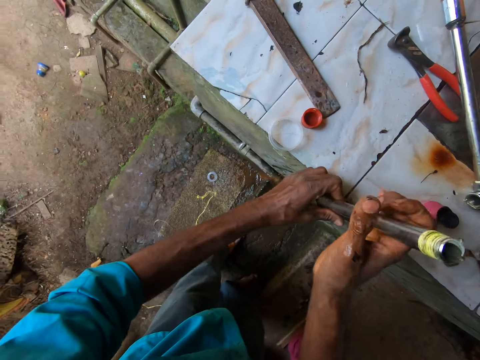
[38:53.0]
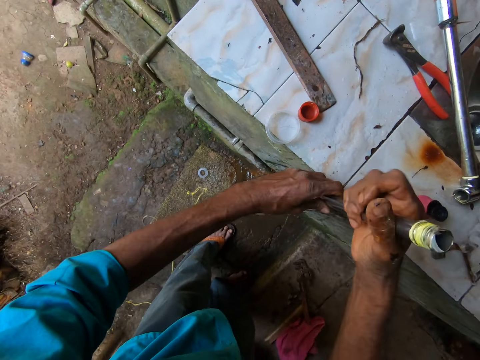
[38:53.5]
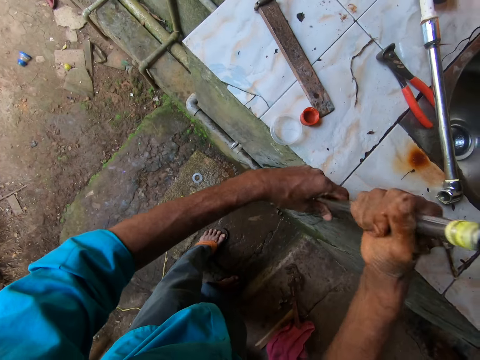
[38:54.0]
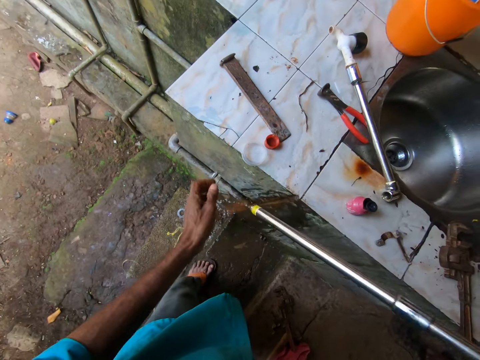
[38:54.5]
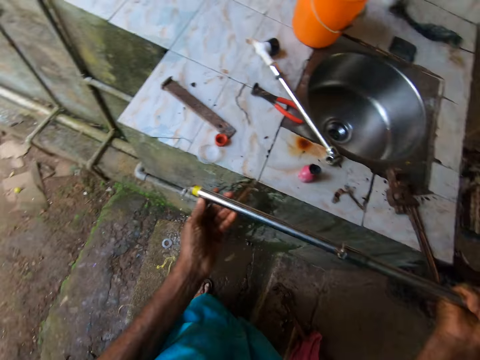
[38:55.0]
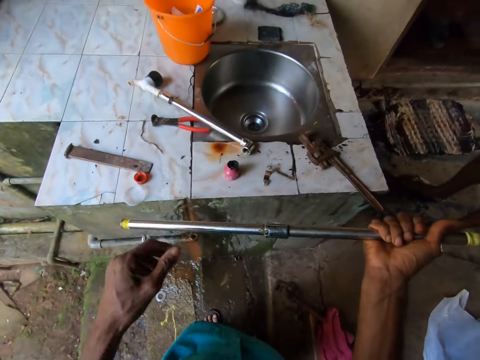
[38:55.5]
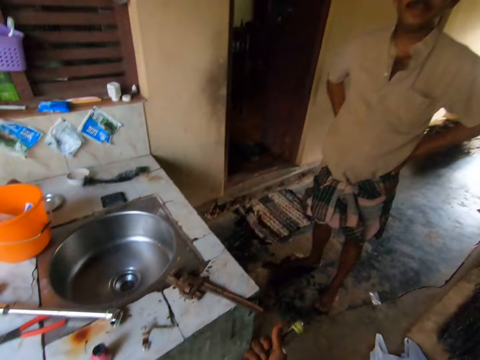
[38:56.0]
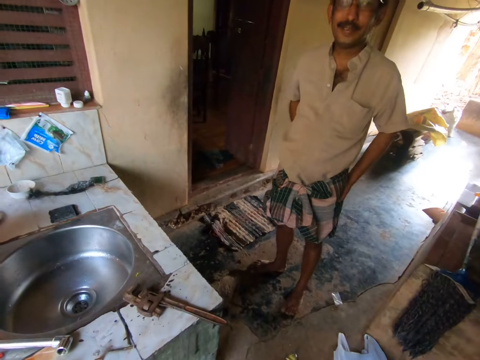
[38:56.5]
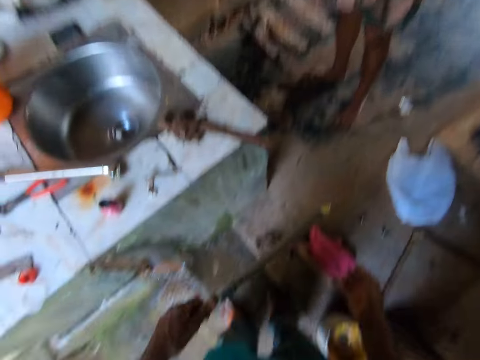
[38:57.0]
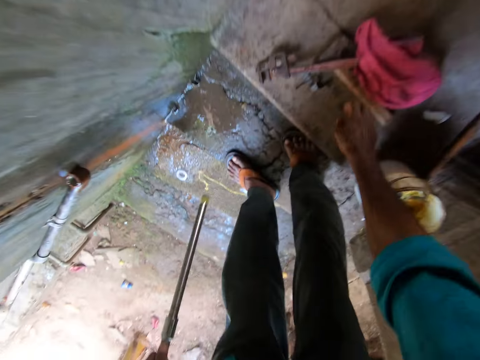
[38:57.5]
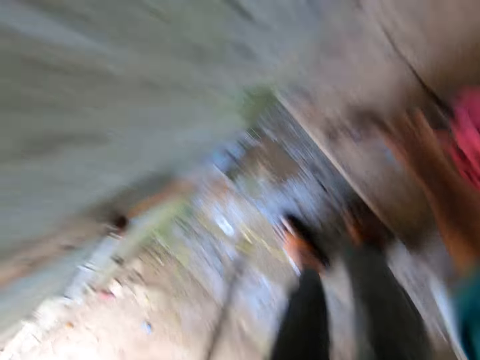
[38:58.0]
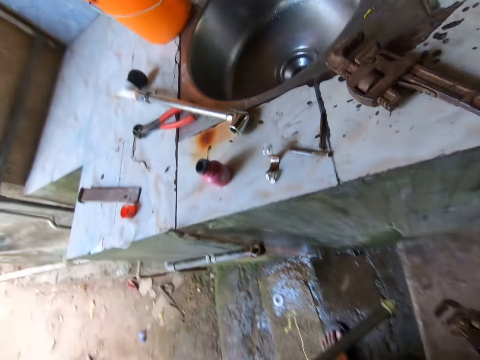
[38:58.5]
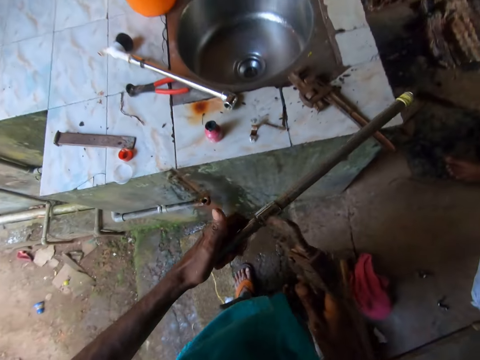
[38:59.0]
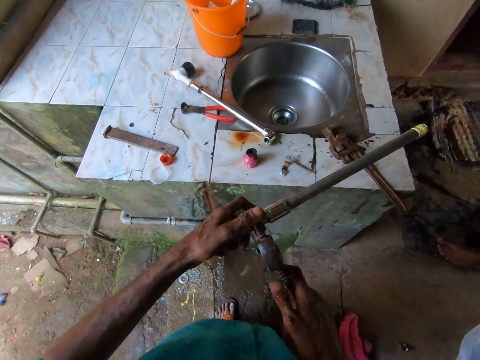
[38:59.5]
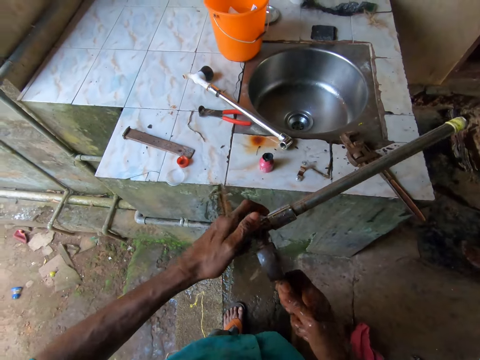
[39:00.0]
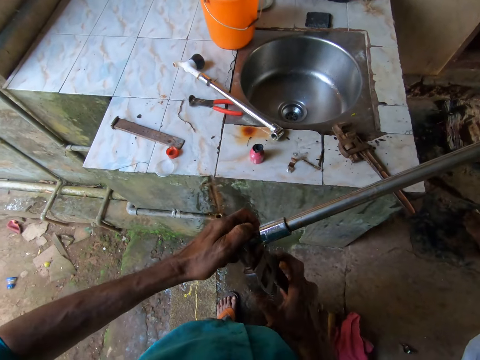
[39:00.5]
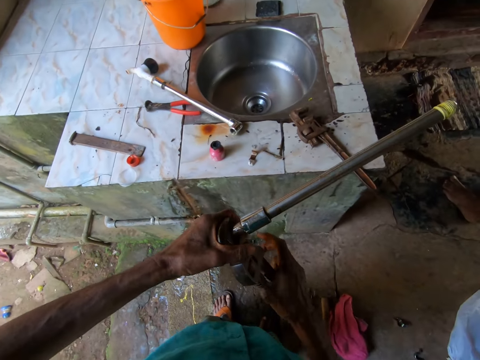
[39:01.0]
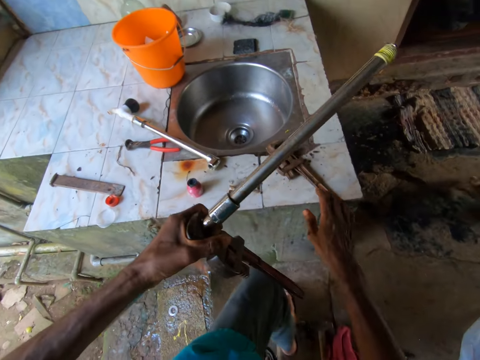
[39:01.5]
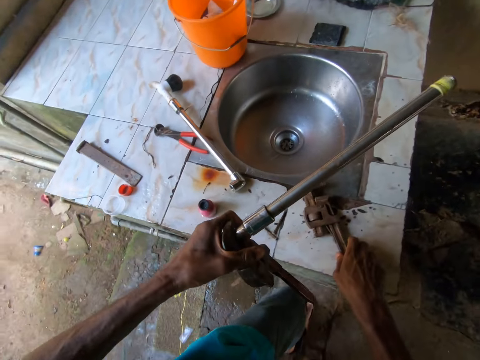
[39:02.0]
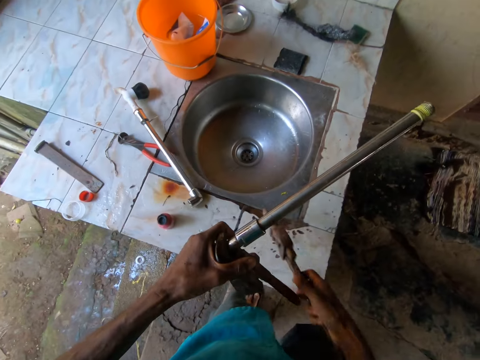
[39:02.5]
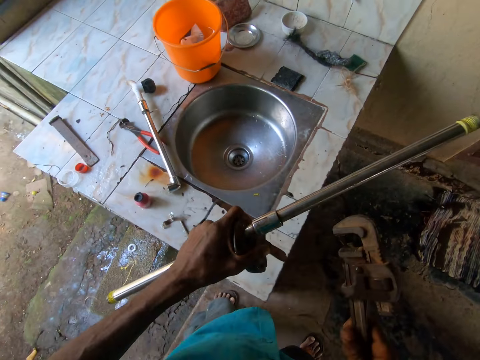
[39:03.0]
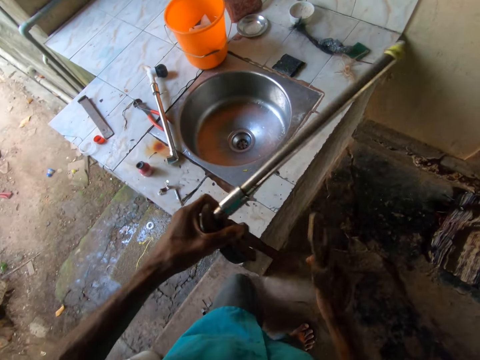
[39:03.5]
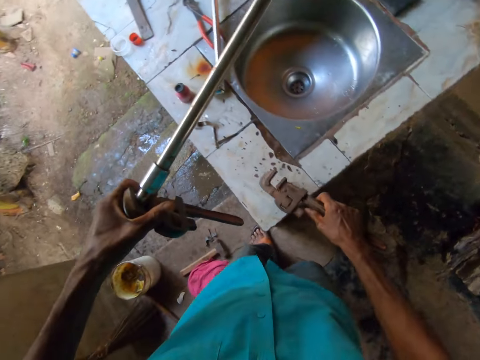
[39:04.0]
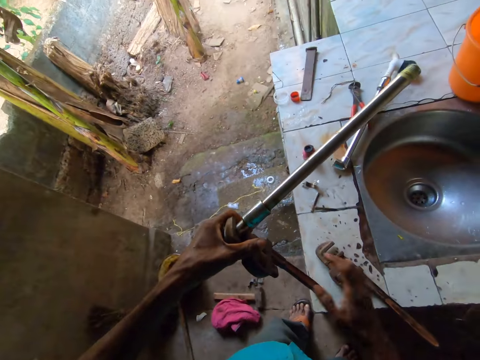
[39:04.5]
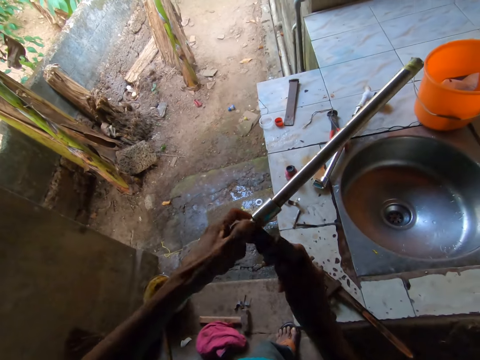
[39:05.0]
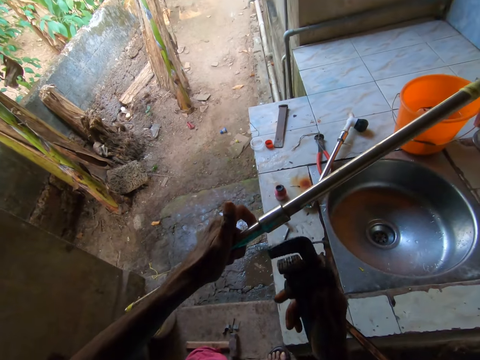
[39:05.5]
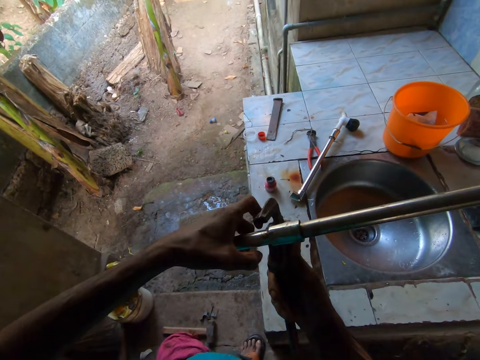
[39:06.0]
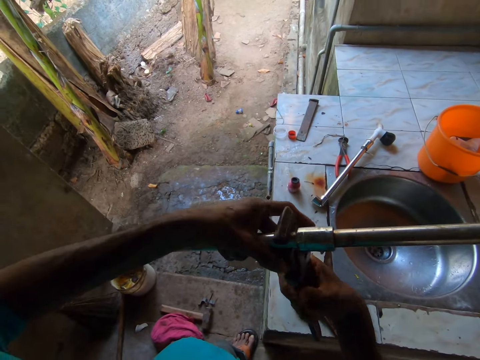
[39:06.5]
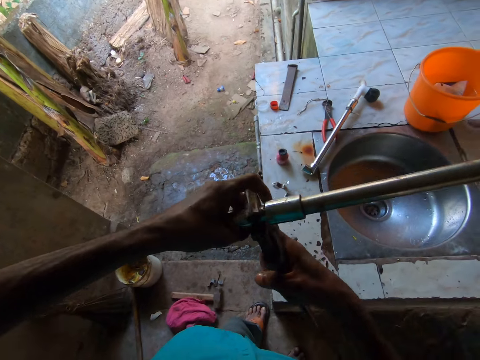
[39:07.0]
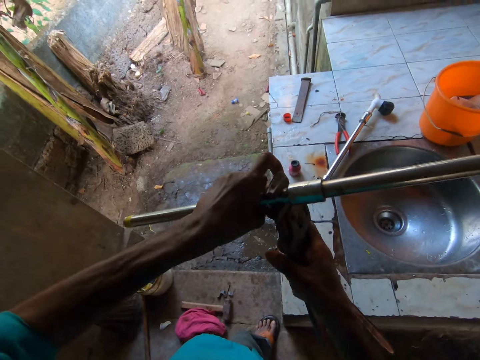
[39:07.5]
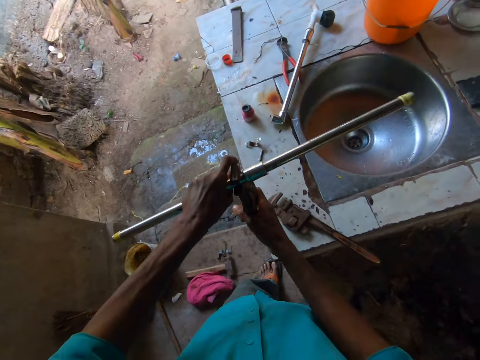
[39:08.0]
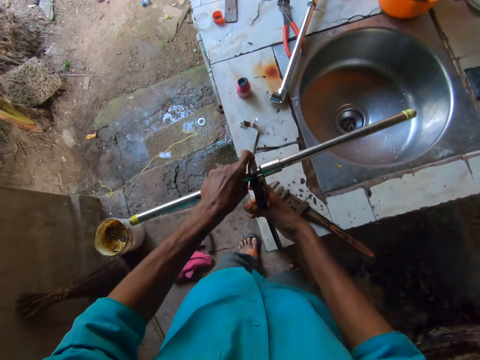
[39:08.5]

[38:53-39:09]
The camera wearer removes the pipe with his right hand. He converses with a man. The camera wearer looks at the pipe. He picks up a pipe wrench from the ground with his right hand. He opens the pipe with the pipe wrench. He hangs the pipe wrench on the pipe with his right hand. He picks up another pipe wrench from the counter top with his right hand. He drops the pipe wrench on the counter top with his right hand. He removes the pipe wrench from the pipe with his right hand. He hangs the pipe wrench on the pipe with his right hand. He separates the pipe with the other pipe wrench.

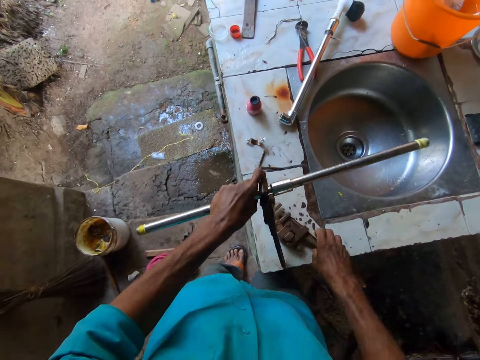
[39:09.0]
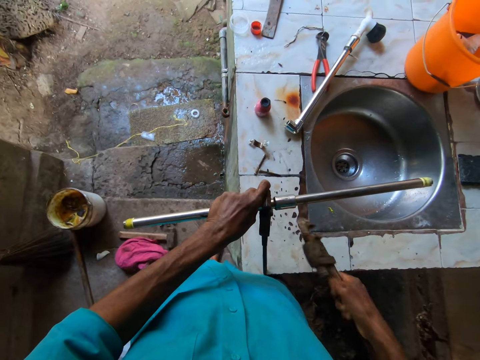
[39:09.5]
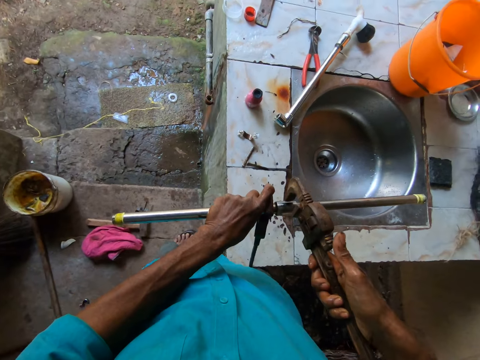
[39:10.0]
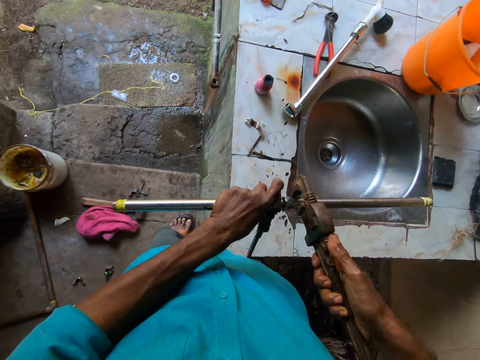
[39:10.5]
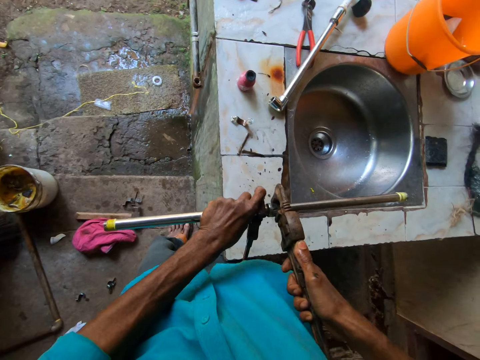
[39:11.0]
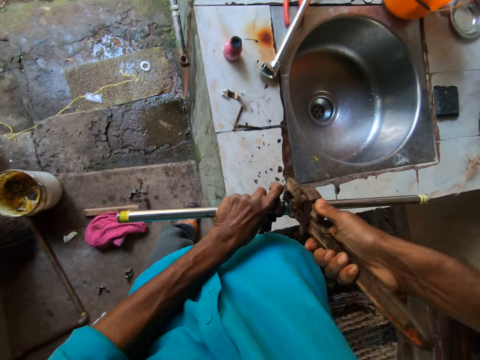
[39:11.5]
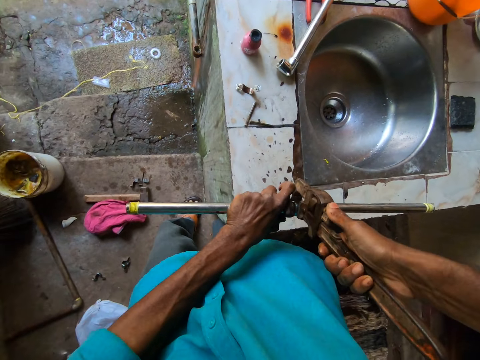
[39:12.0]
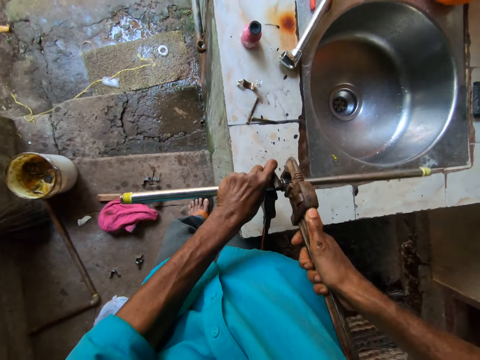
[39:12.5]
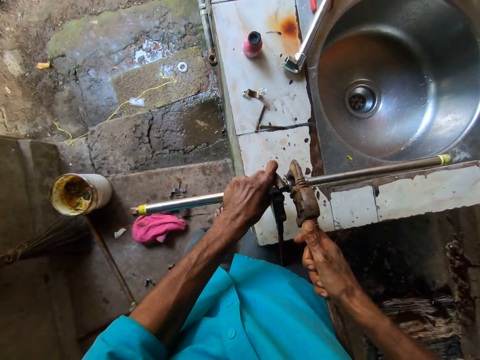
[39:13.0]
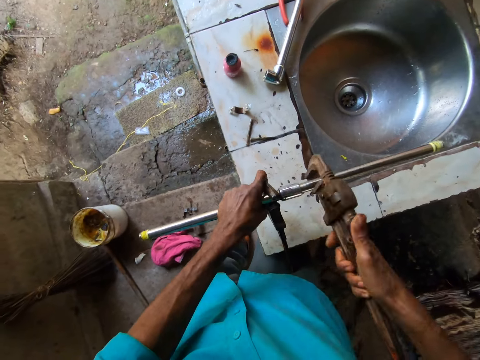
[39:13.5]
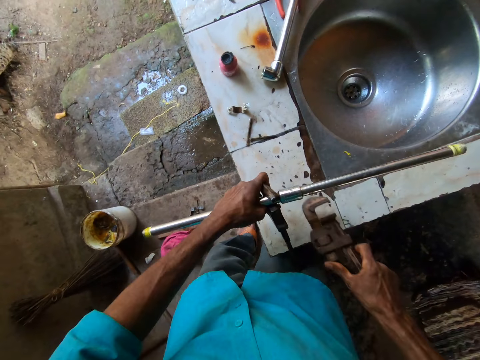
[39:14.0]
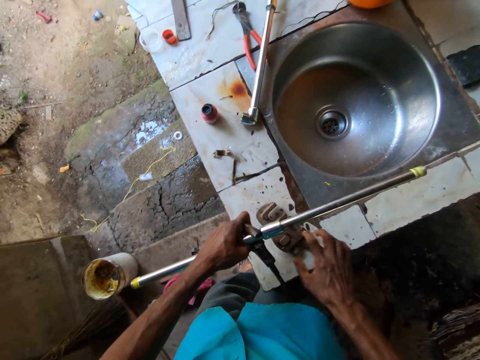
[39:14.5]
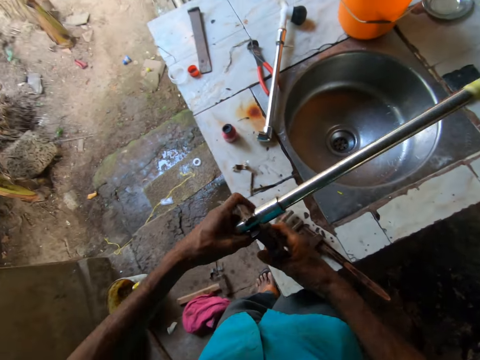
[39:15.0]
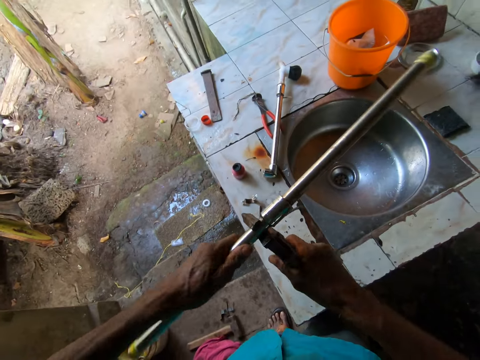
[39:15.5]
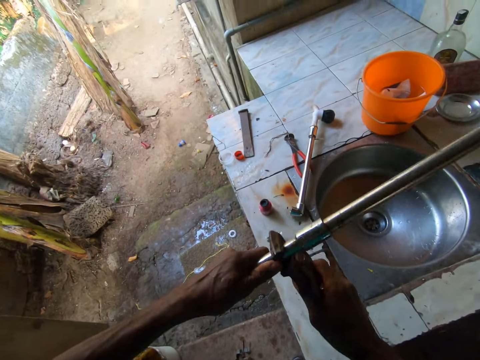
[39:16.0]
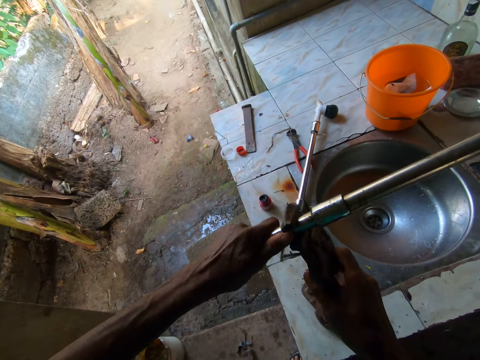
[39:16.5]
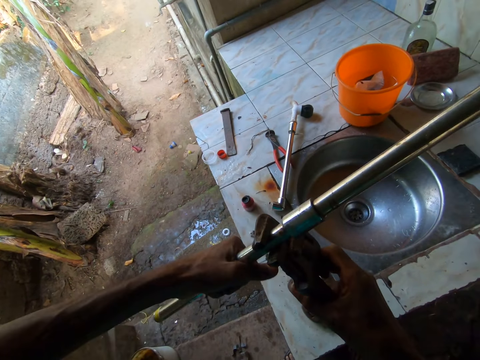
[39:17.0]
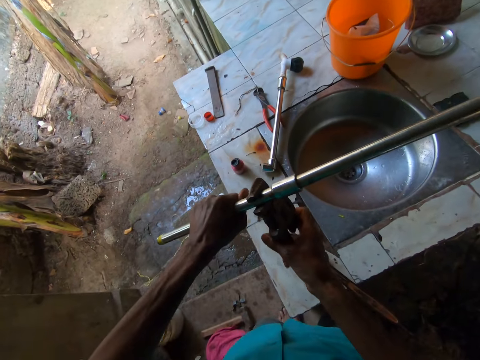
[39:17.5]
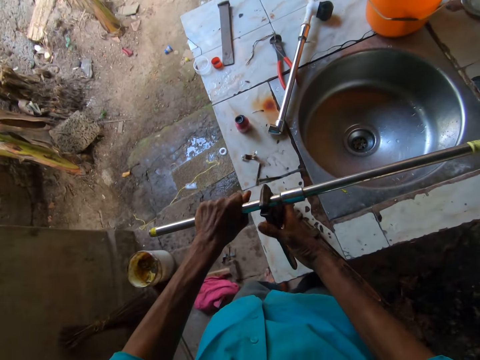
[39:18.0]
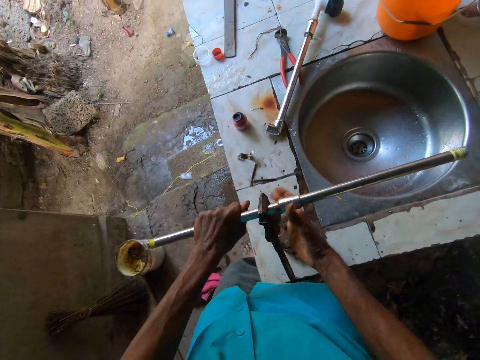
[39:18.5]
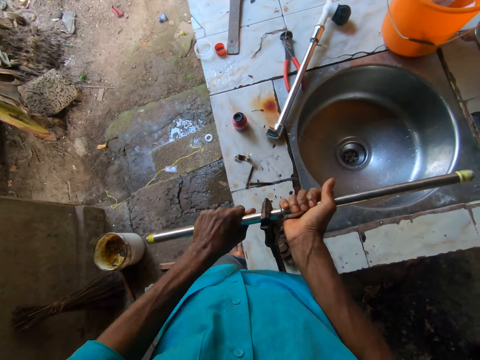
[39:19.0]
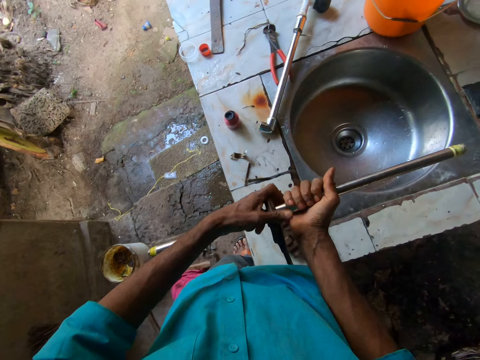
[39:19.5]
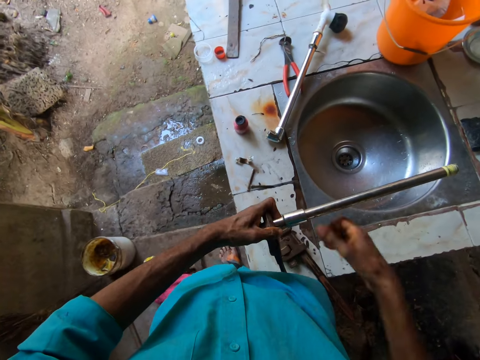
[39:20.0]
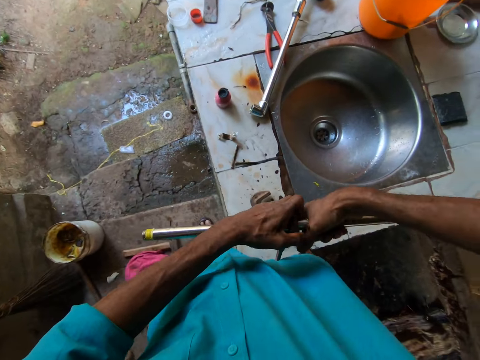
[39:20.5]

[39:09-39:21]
The camera wearer picks up another pipe wrench from the counter top or table with his right hand. He unscrews the pipe with the pipe wrench in his right hand. He removes the pipe wrench from the pipe with his right hand. He drops the pipe wrench on the counter top with his right hand. He holds the pipe wrench on the pipe with his right hand. He separates the pipe with the other pipe wrench. He unscrews the pipe with both hands. He puts the pipe wrench on the table.
